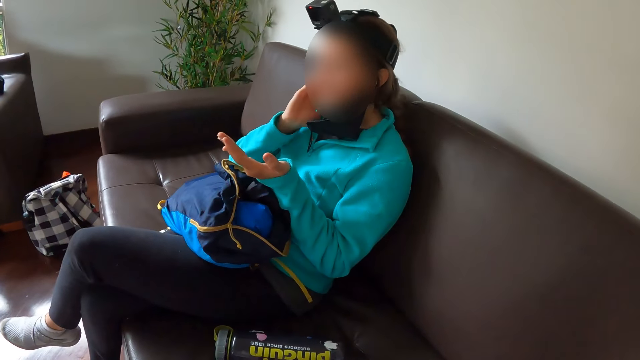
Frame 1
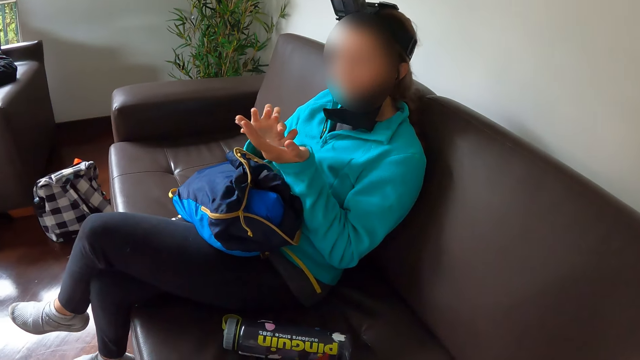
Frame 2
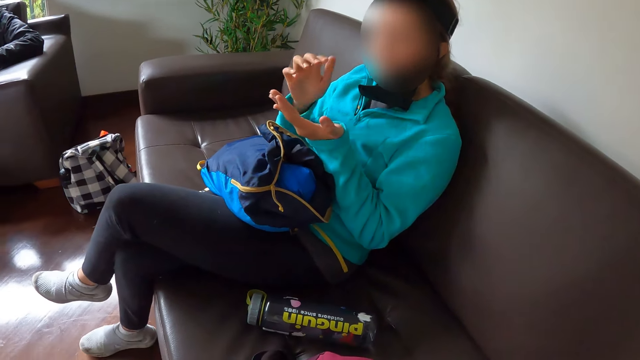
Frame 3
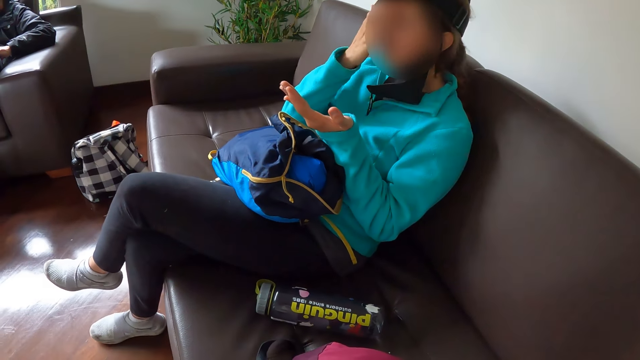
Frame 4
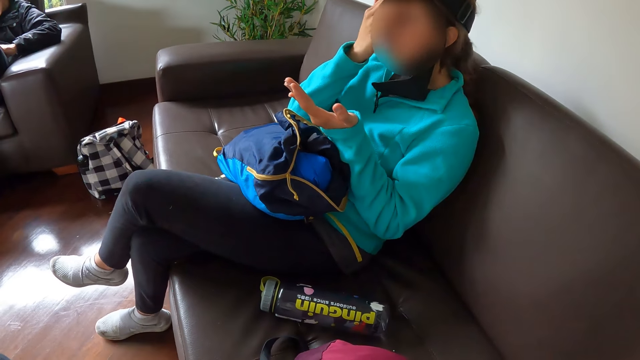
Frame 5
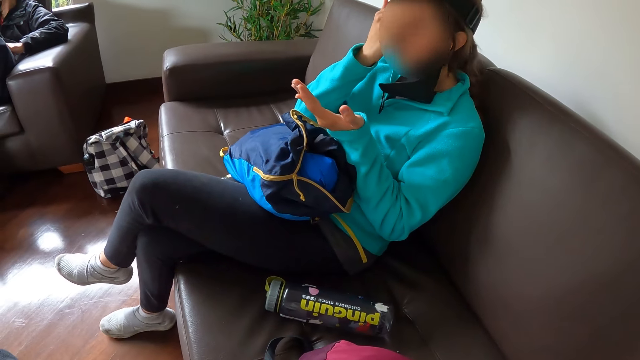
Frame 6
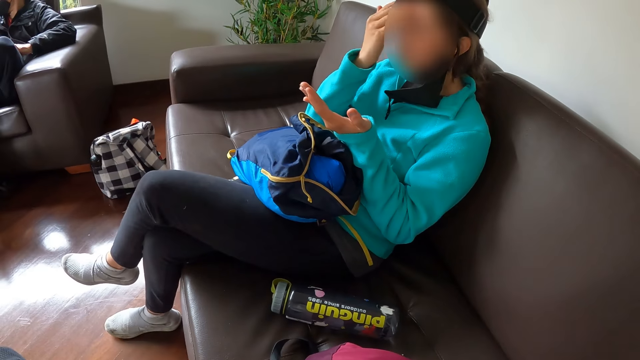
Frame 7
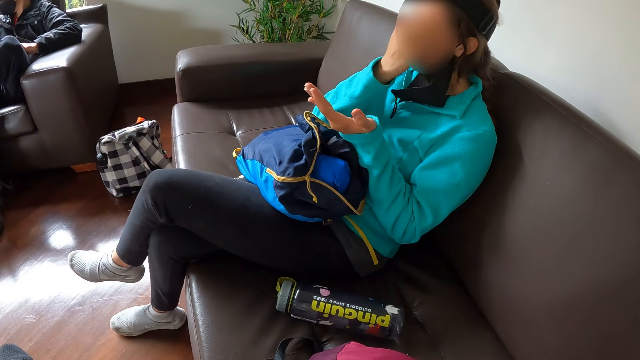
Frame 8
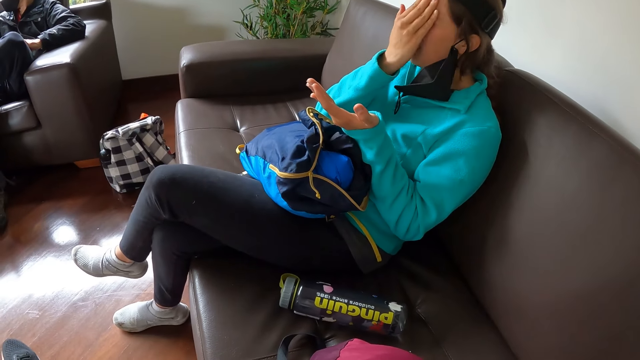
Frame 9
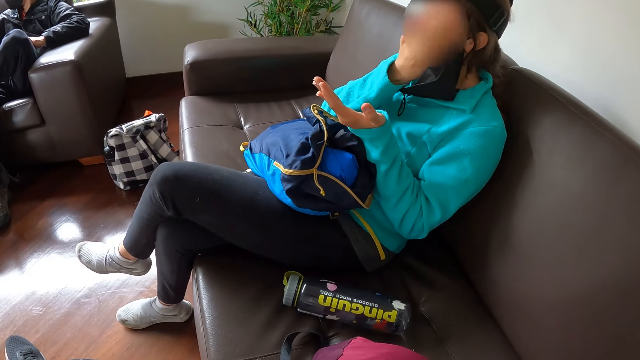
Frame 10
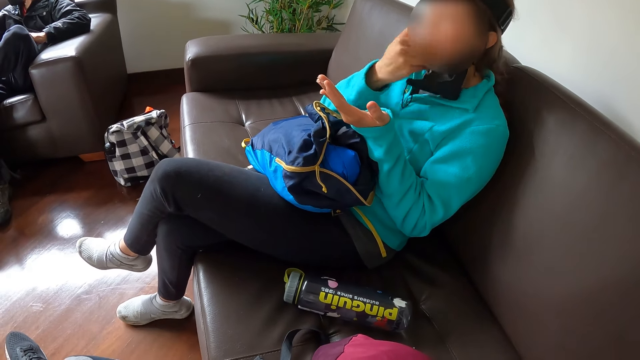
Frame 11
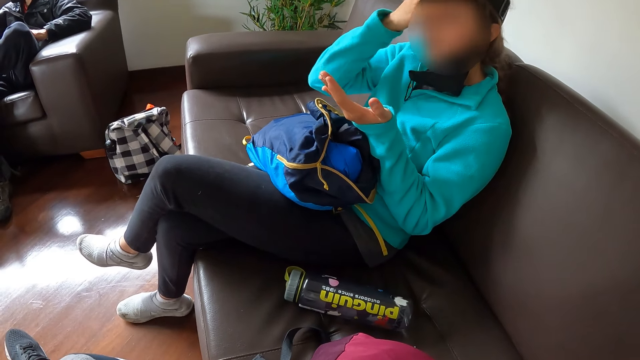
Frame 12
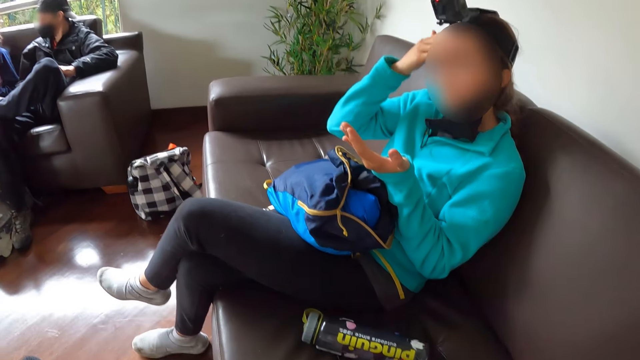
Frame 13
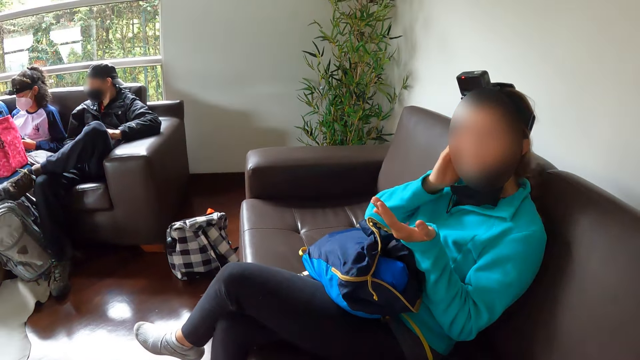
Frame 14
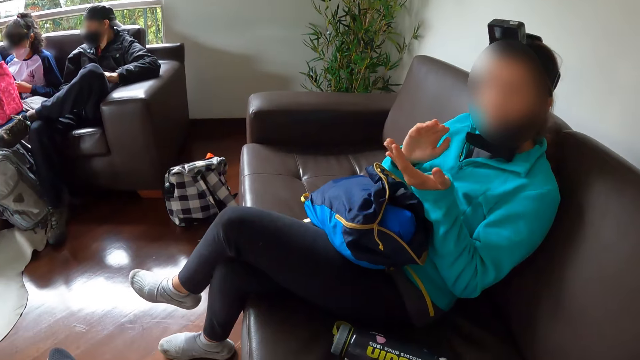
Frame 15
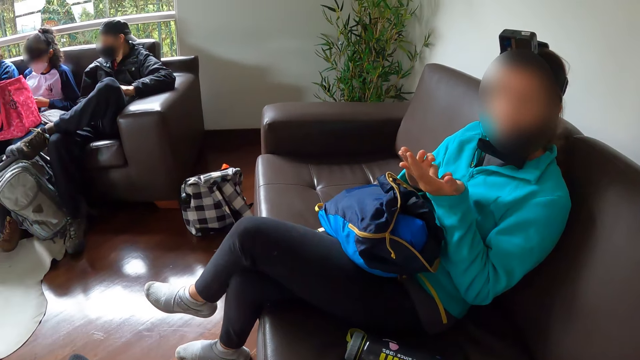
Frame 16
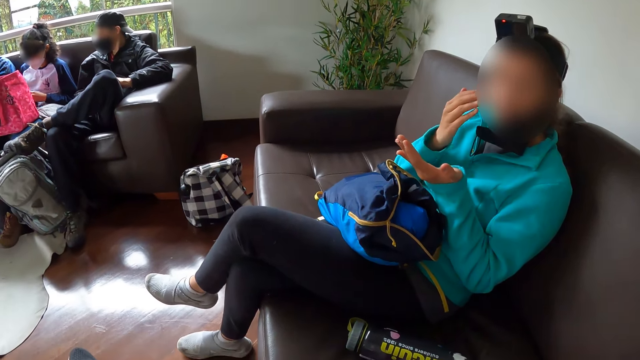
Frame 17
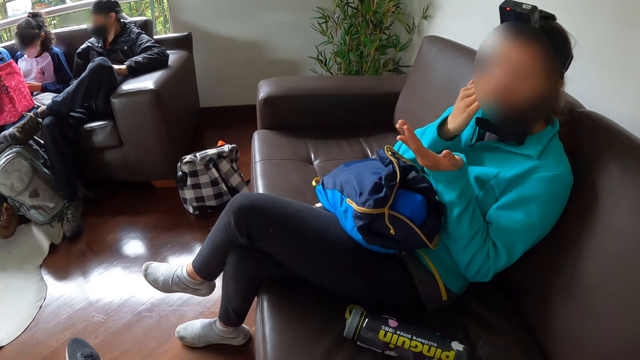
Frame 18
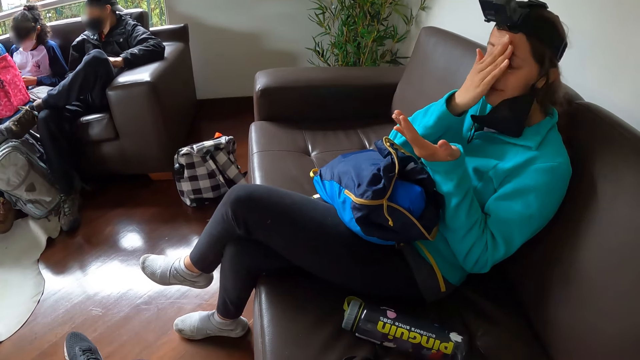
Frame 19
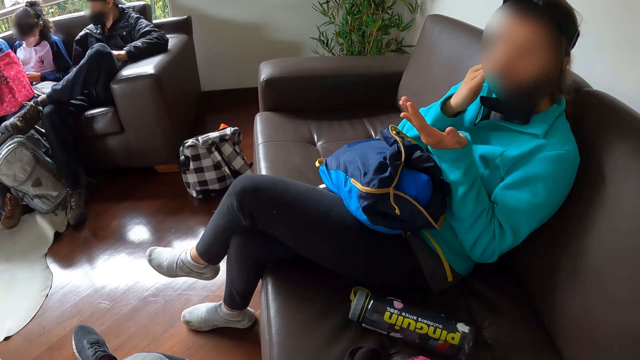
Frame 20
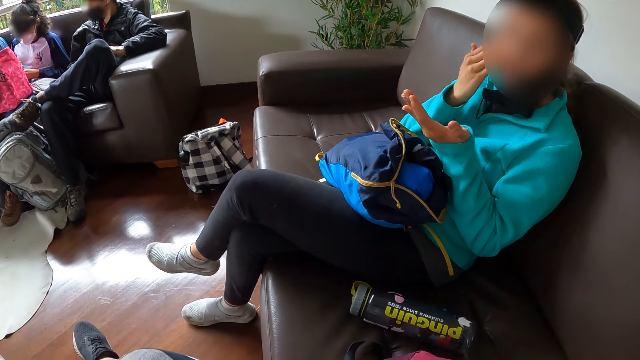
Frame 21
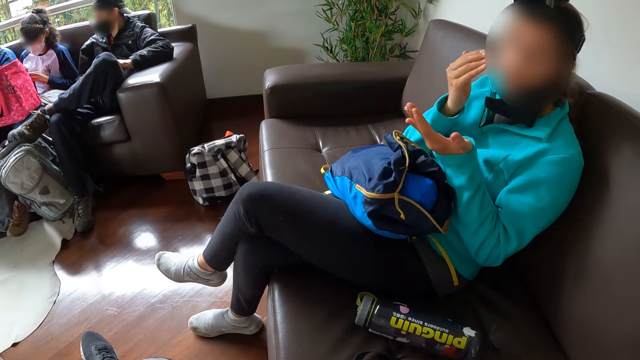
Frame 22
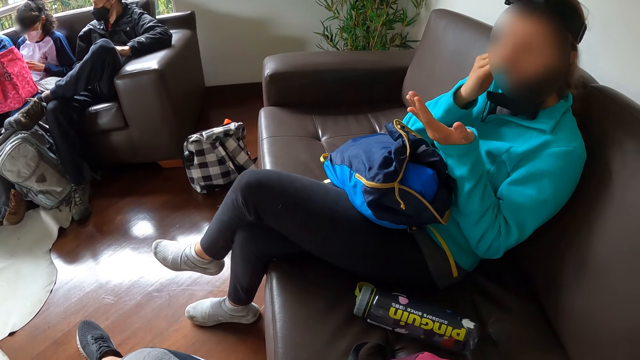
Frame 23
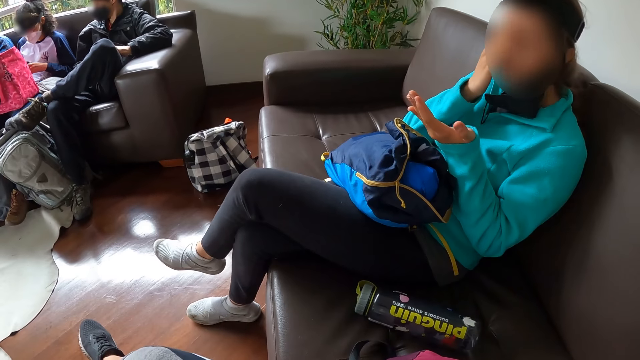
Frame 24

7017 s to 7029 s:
A woman takes cream from her left hand with her right hand and rubs cream on her face with her right hand. Another woman adjusts a camera in her hands. The first woman takes cream from her left hand with her right hand and rubs cream on her face with her right hand.

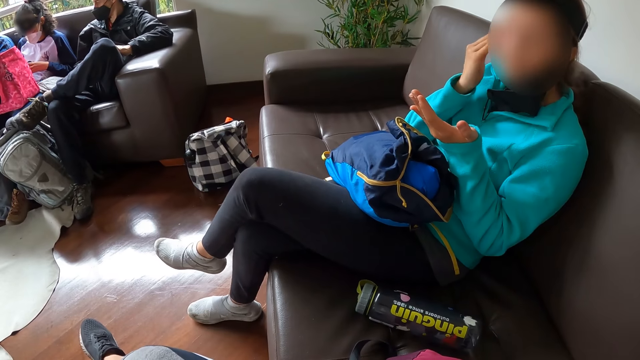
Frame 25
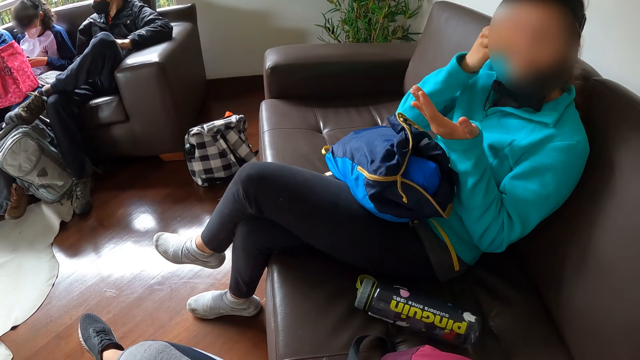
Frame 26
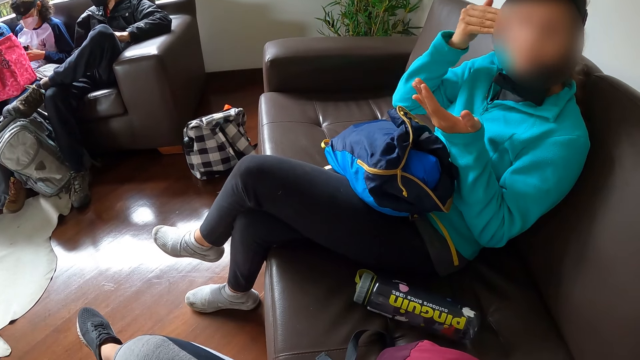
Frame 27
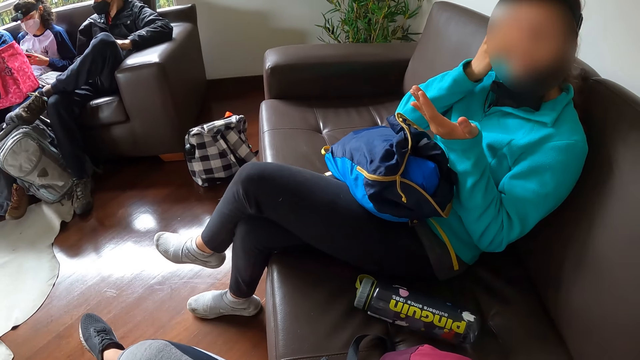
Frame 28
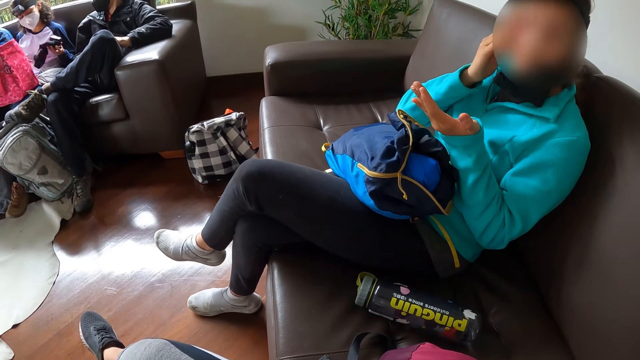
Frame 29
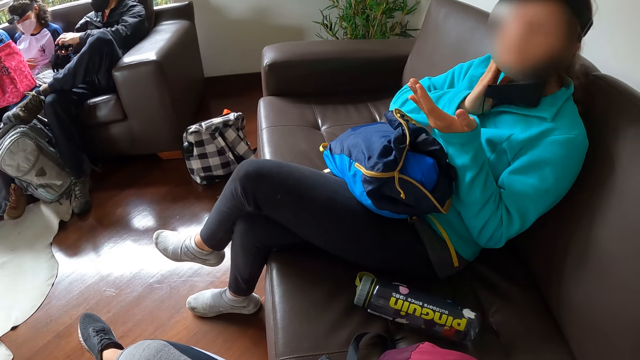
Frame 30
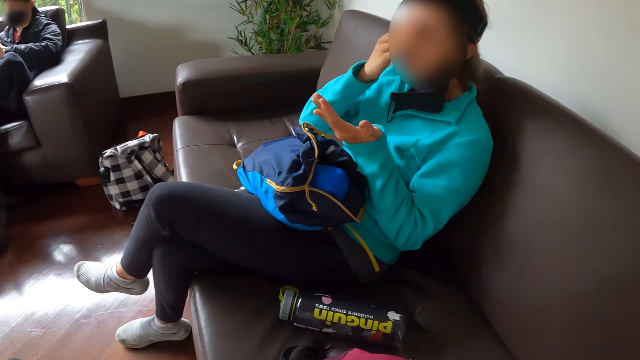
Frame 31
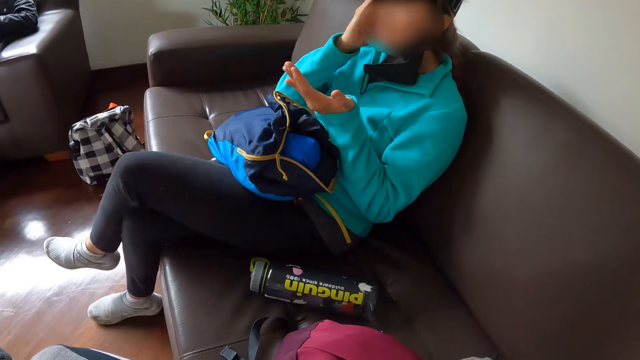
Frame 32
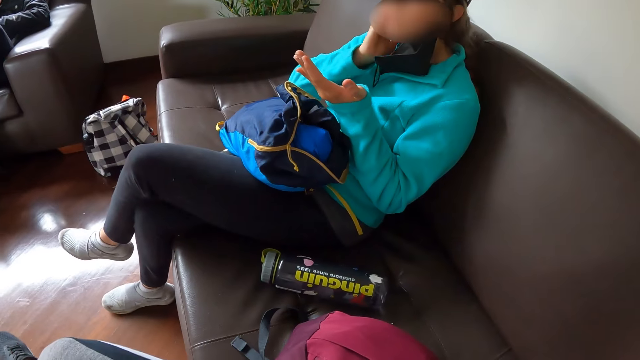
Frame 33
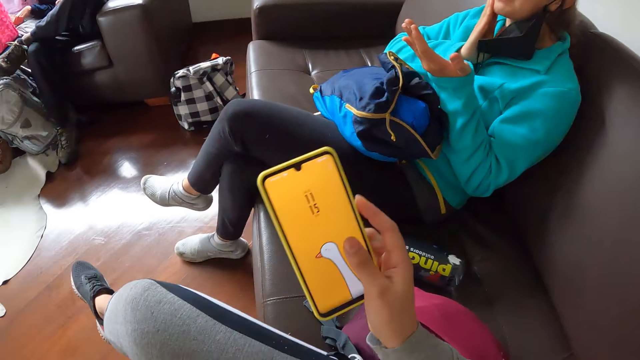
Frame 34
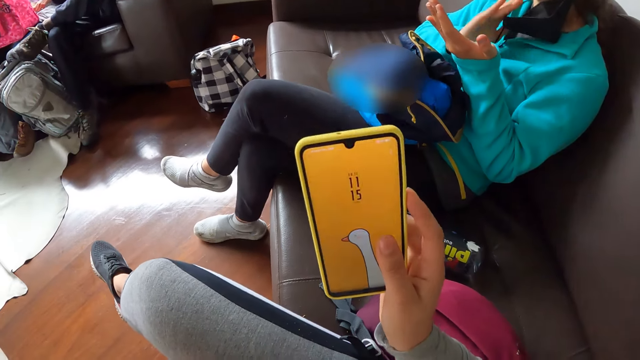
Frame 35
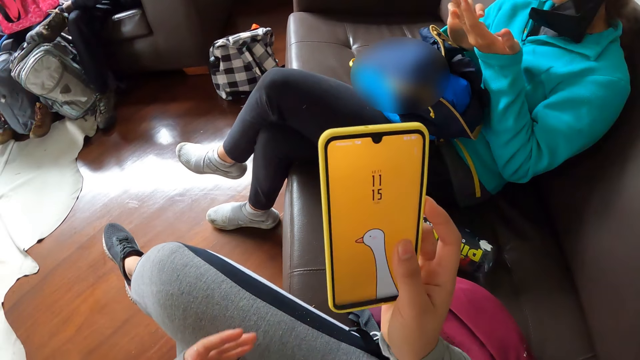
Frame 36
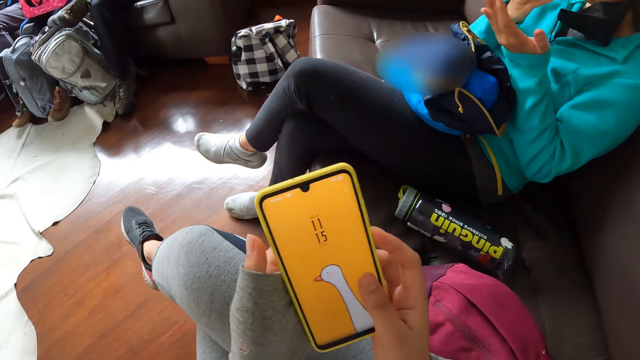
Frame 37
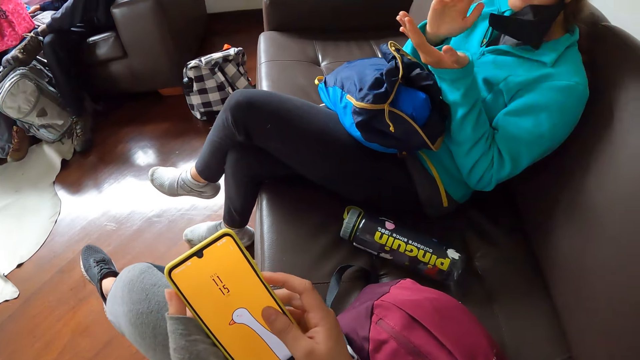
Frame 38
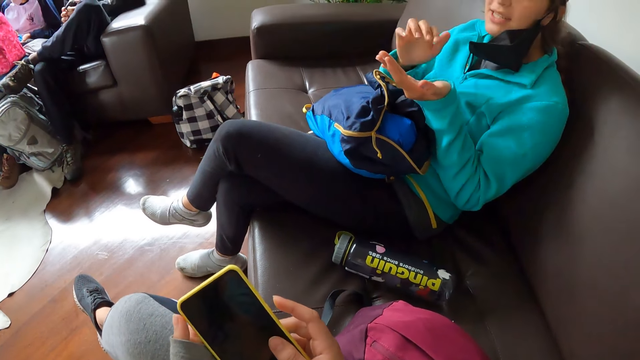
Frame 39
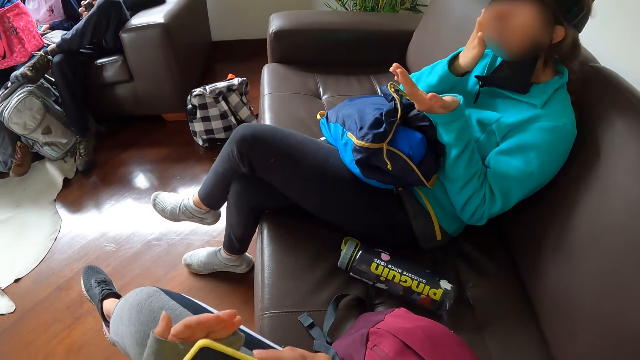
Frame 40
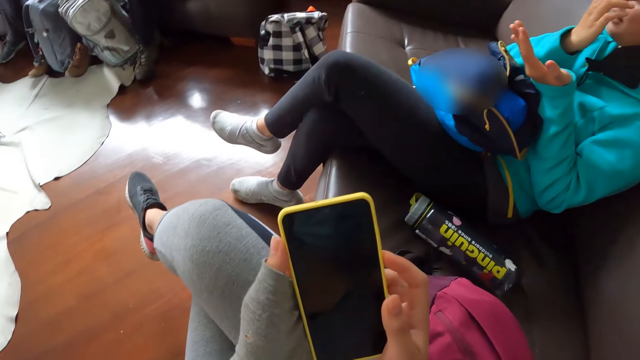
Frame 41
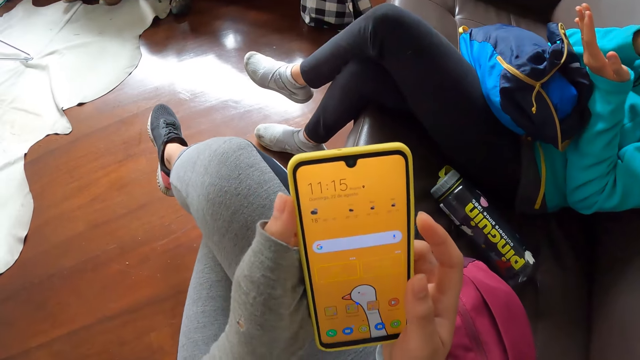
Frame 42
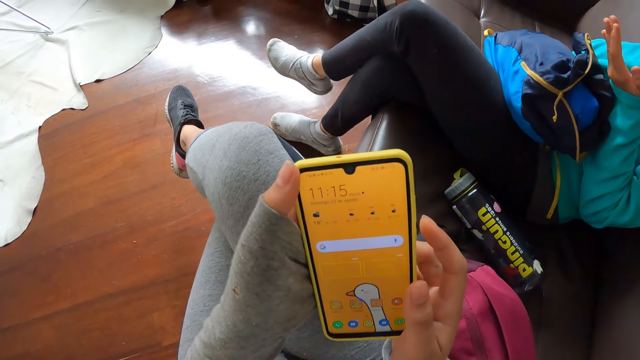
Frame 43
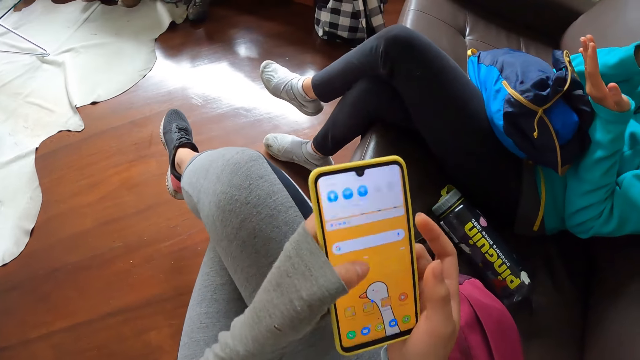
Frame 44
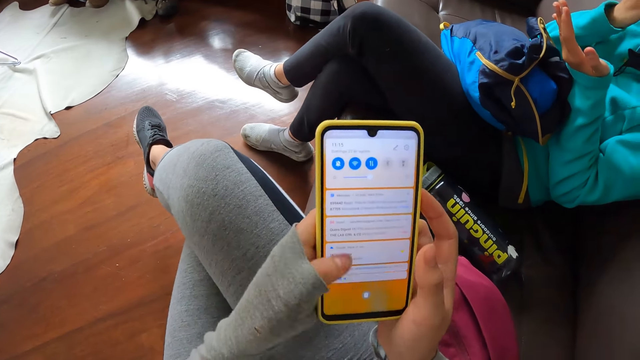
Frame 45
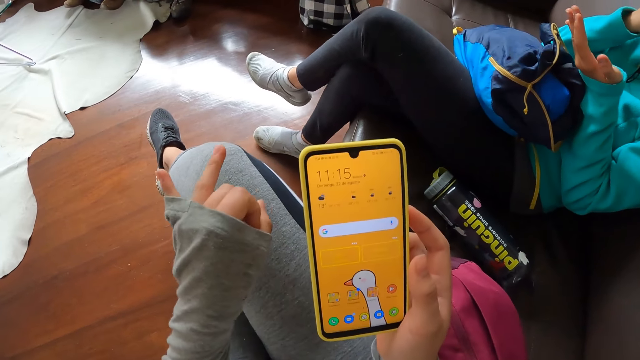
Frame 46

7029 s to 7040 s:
A woman hands a camera in her left hand to a man. The man collects the camera from the woman with his left hand. The camera wearer holds a phone in her right hand. The man adjusts the camera in his hands. The camera wearer operates the phone in her hand and looks at the phone. Another woman takes cream or lotion from her left hand with her right hand. The camera wearer holds the phone with both hands. The other woman applies the lotion on the face. The camera wearer presses the phone. The other woman touches her left palm with her right hand and rubs her face with her right hand. The camera wearer operates the phone in her right hand with her left hand.
